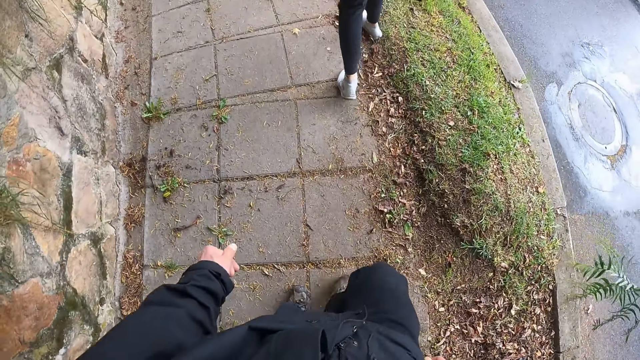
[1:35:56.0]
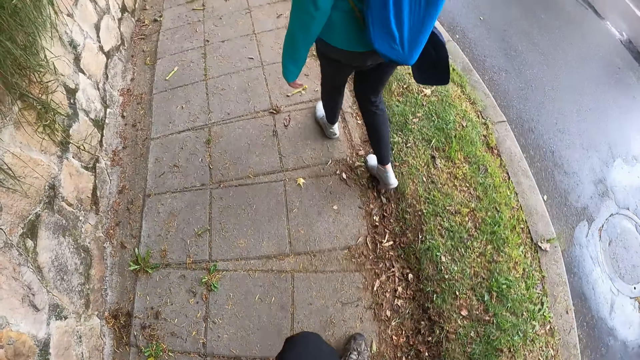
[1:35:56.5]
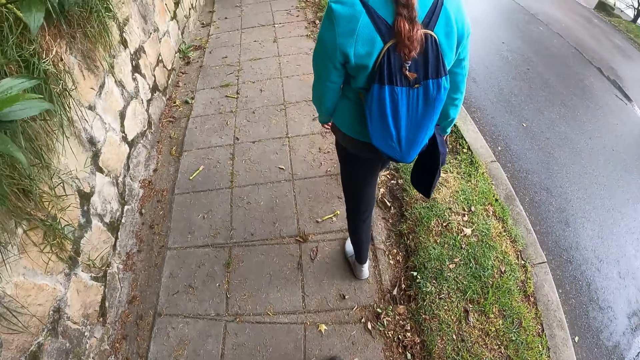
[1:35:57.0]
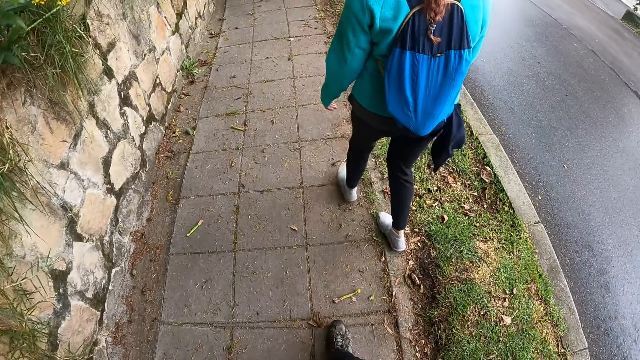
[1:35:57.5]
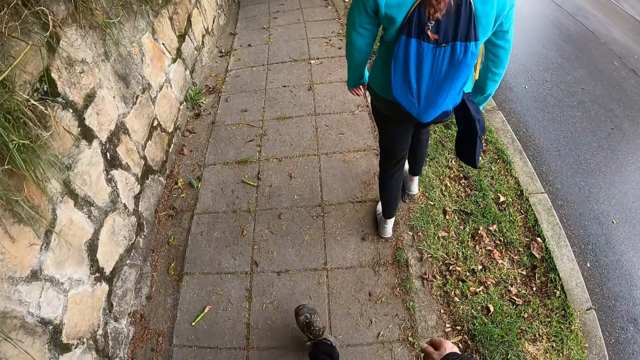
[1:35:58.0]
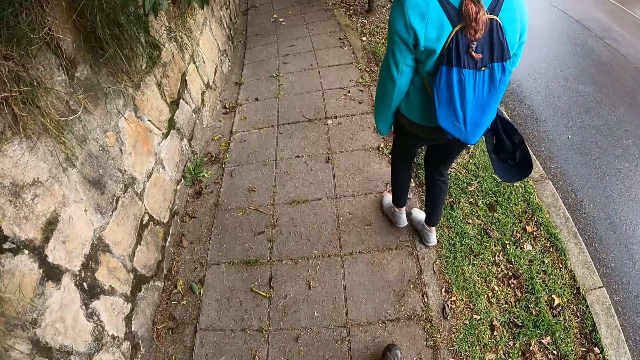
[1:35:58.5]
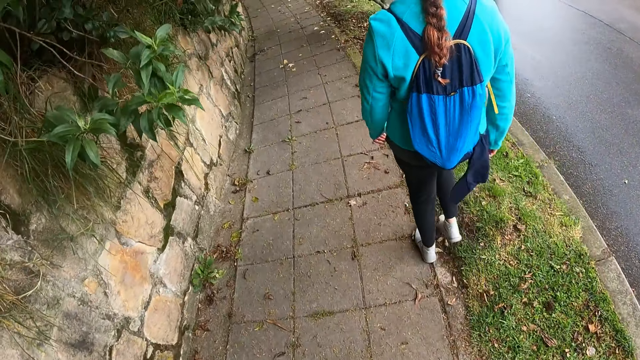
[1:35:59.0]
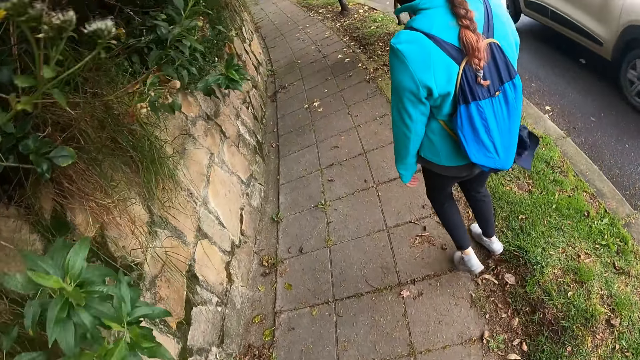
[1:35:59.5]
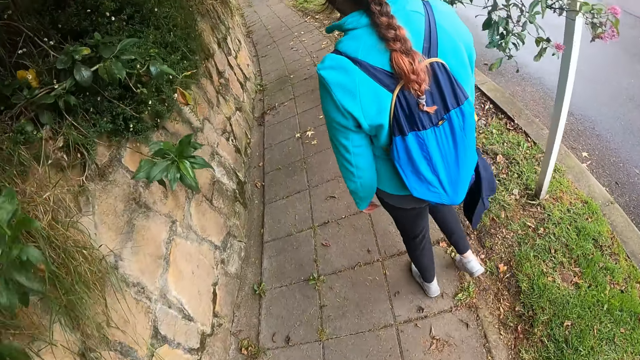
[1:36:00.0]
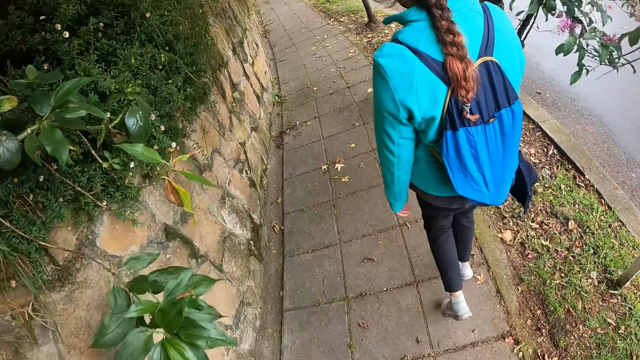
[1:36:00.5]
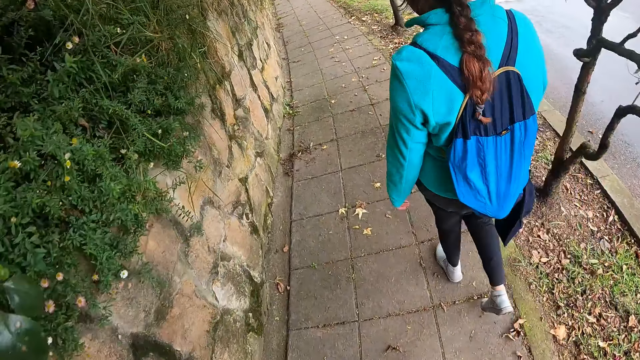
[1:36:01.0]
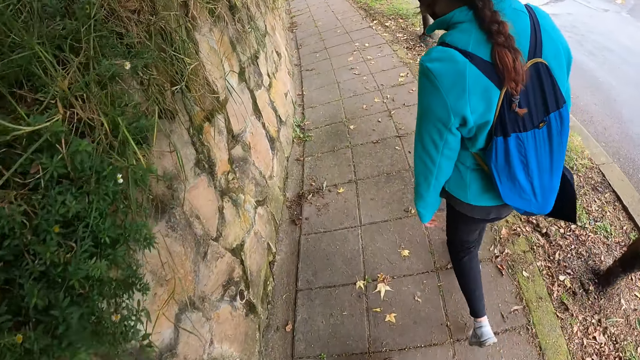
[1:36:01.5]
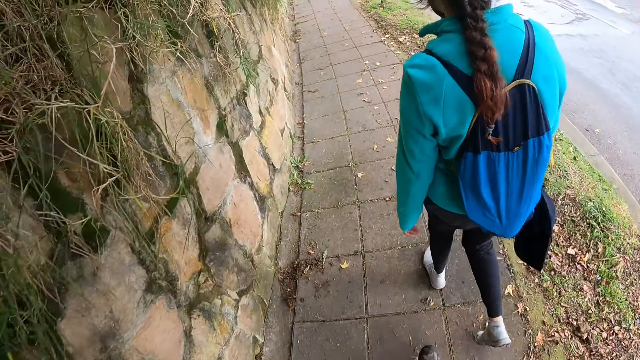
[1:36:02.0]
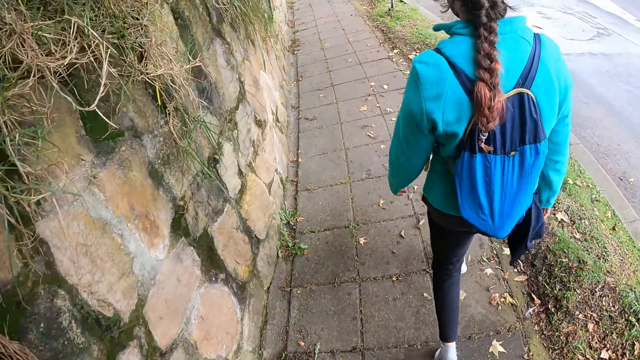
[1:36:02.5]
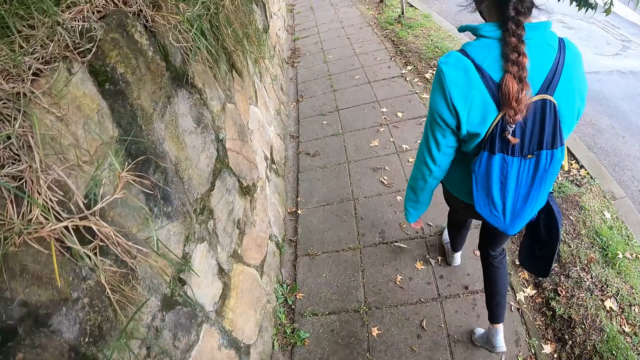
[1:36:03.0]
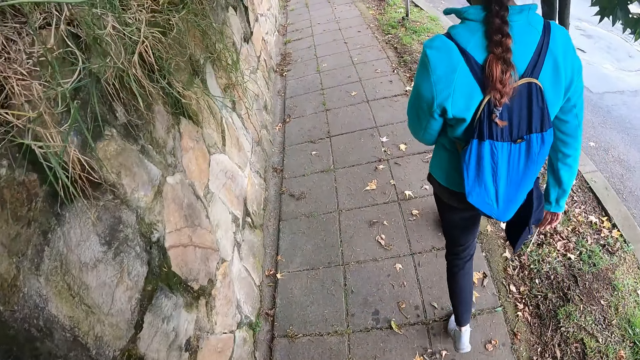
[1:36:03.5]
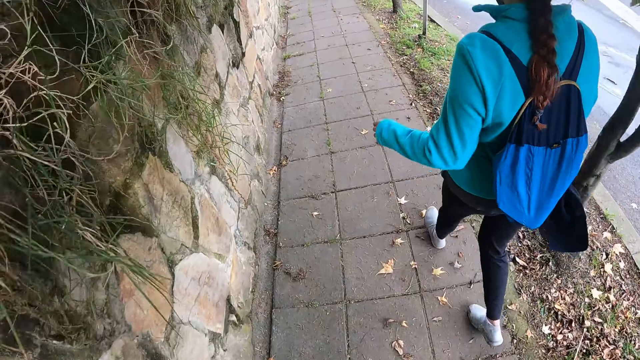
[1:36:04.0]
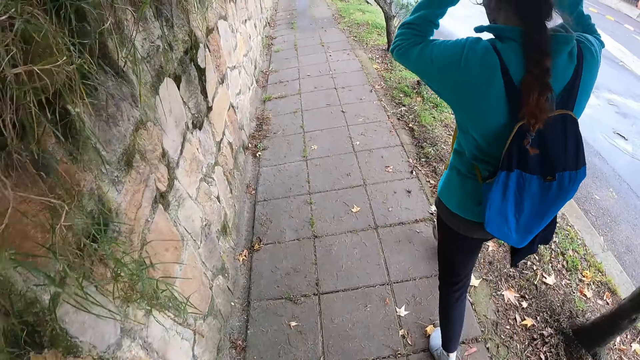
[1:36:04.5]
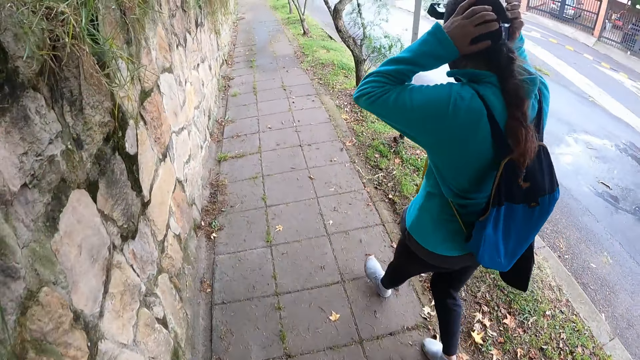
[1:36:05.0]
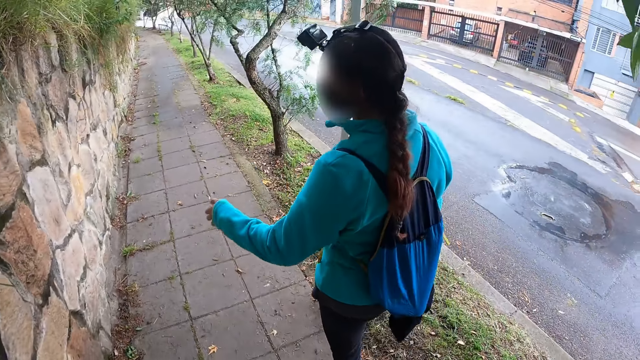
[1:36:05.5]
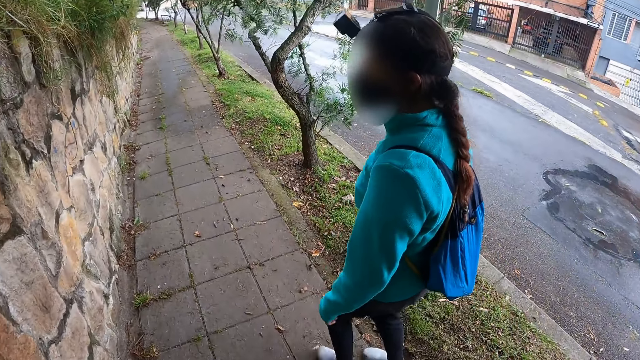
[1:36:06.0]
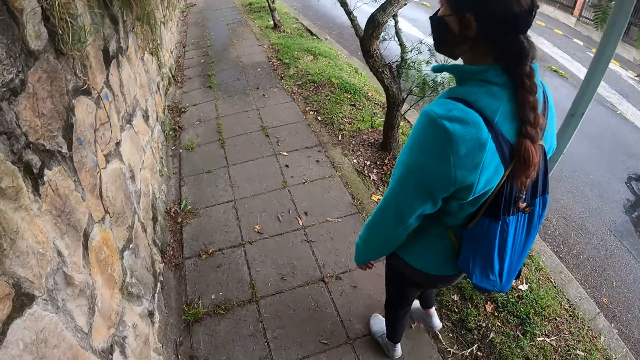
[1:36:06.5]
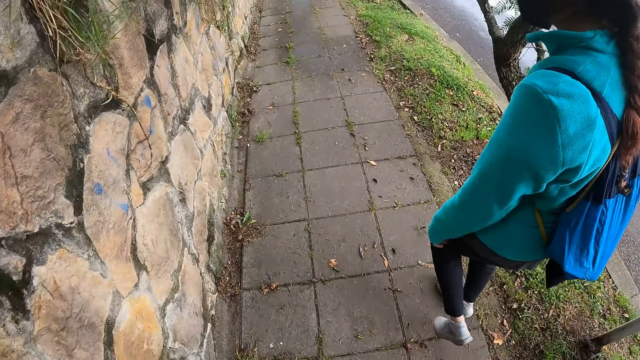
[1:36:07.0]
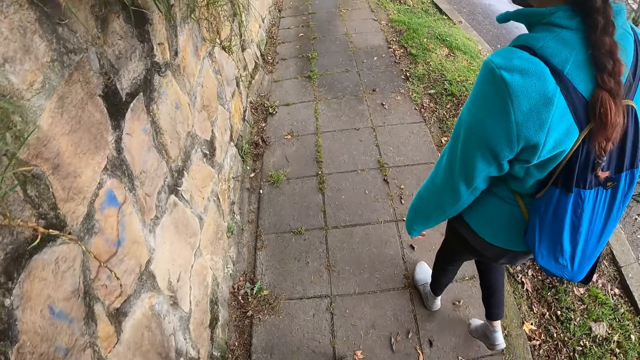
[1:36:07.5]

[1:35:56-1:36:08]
A woman places both hands on her head. The woman adjusts a camera and interacts with the camera wearer.

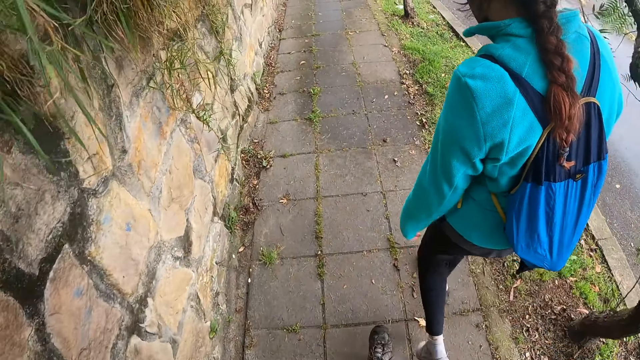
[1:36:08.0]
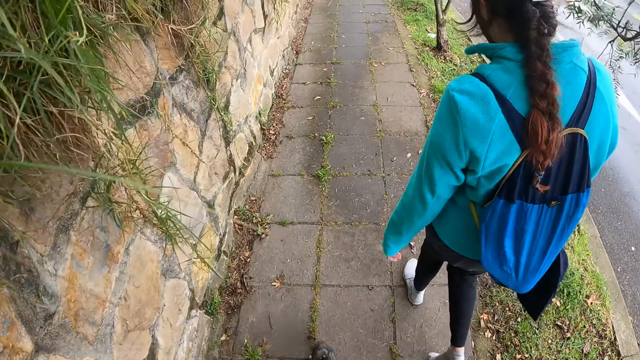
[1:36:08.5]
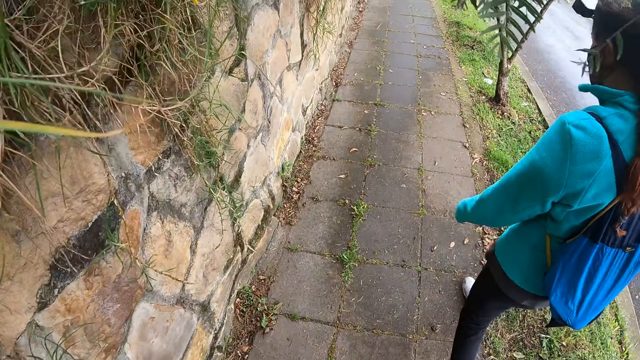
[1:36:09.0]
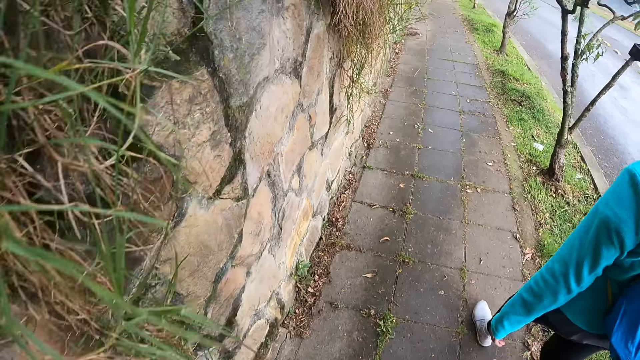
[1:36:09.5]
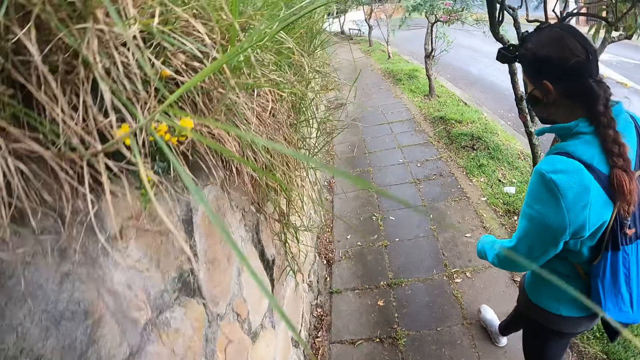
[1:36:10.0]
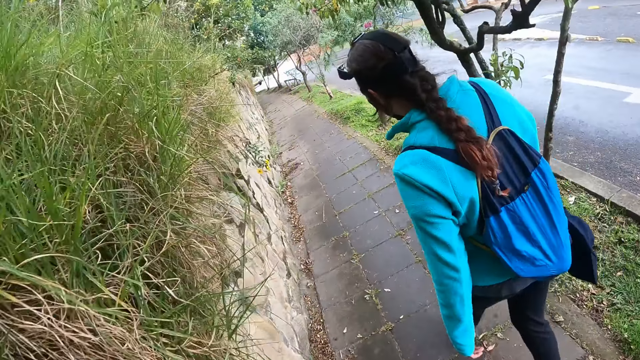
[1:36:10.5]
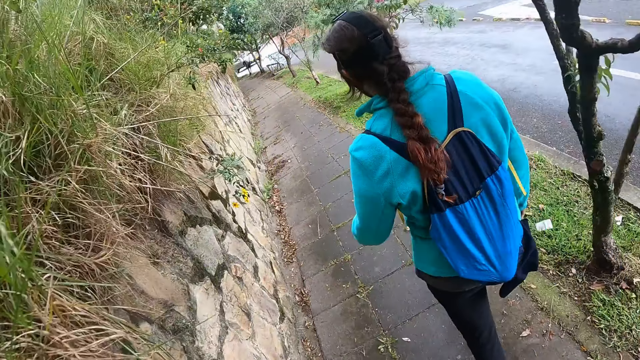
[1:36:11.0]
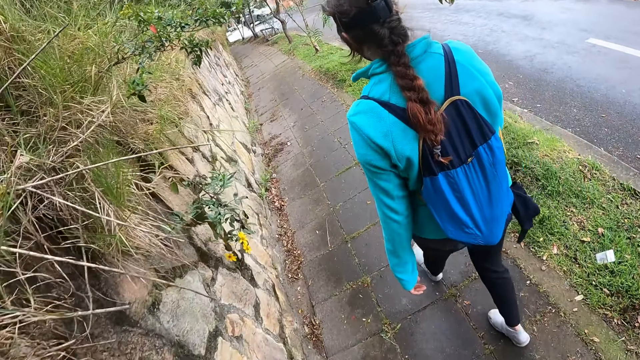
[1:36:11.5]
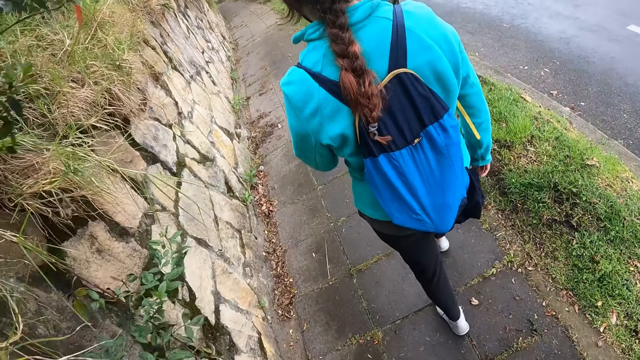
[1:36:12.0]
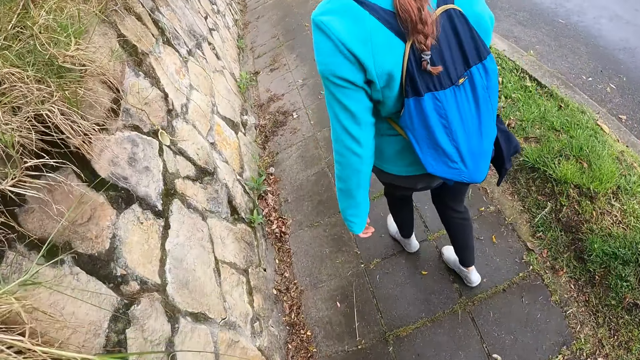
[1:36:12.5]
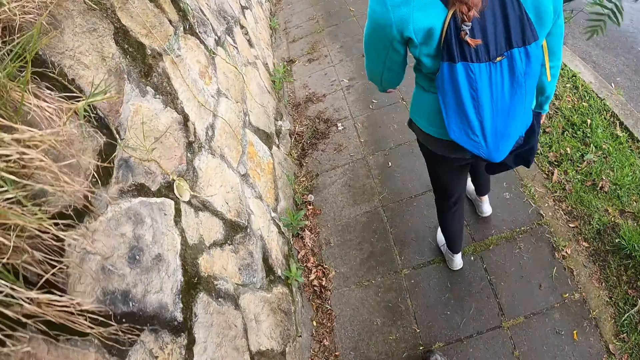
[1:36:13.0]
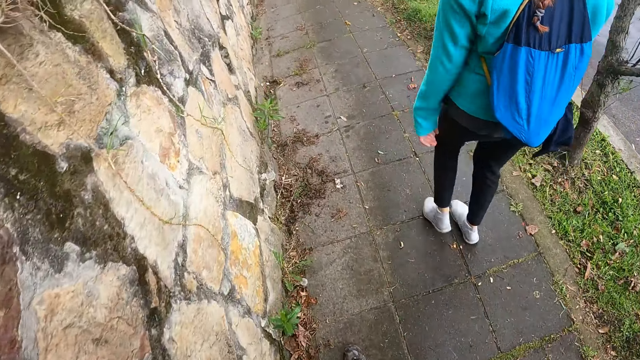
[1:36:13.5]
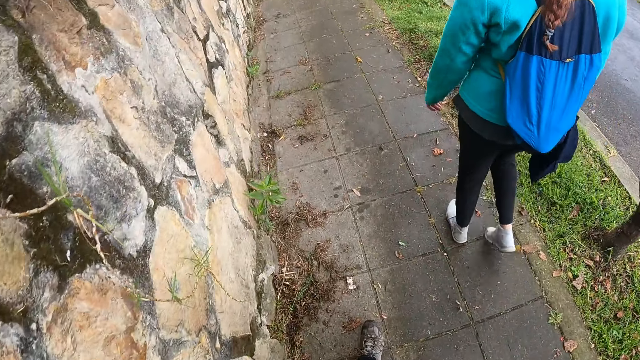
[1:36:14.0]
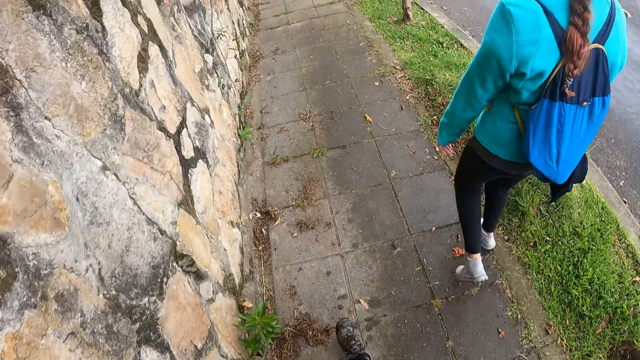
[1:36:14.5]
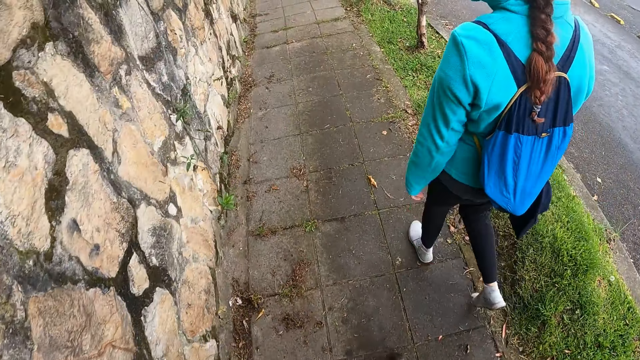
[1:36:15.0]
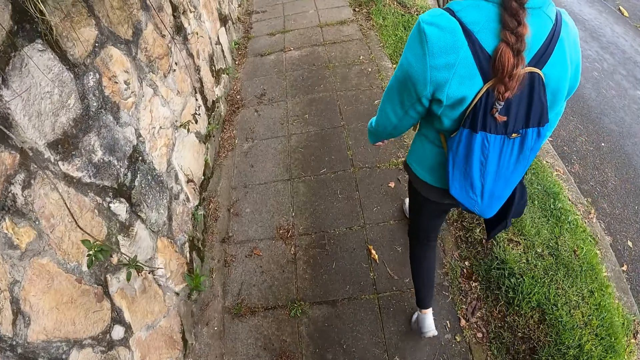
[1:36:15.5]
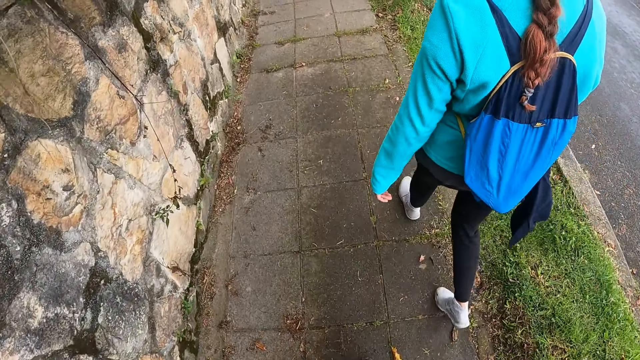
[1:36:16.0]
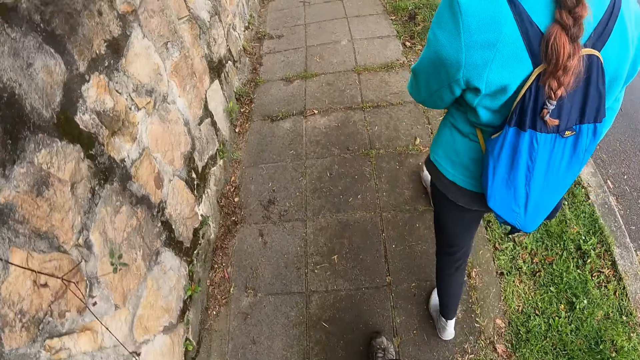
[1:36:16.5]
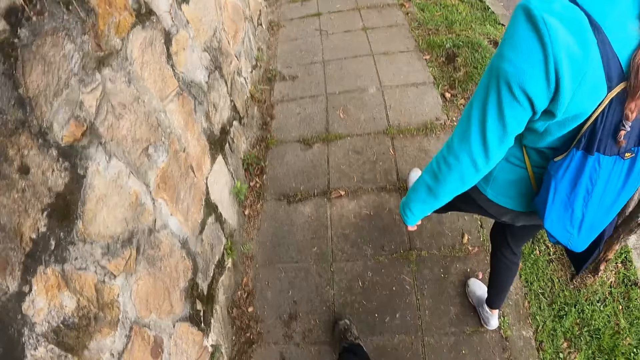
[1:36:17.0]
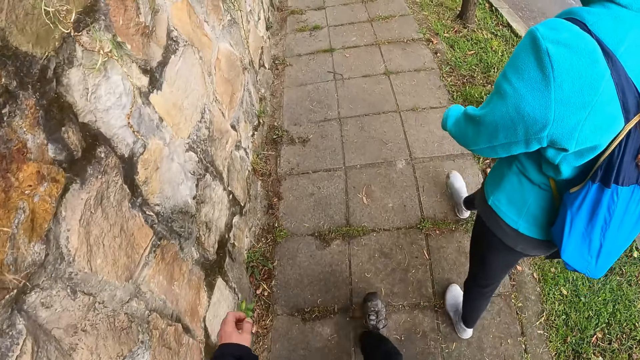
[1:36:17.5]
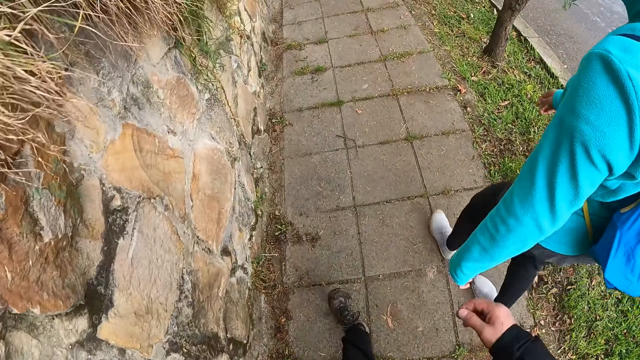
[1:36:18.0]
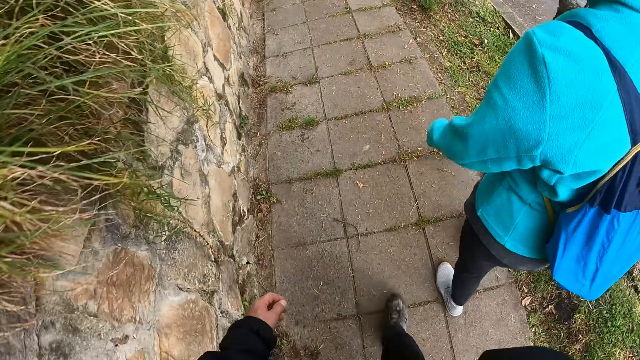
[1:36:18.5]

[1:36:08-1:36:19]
A lady walks on a sidewalk. The camera wearer walks on the sidewalk.
